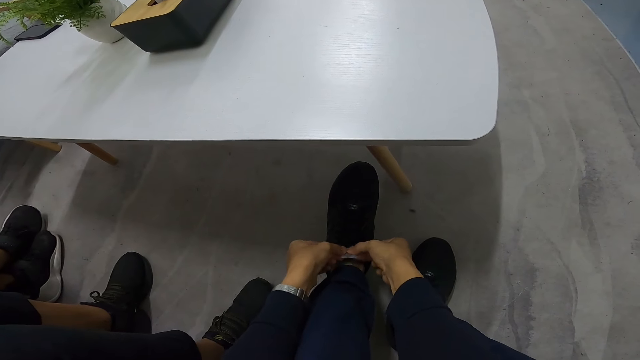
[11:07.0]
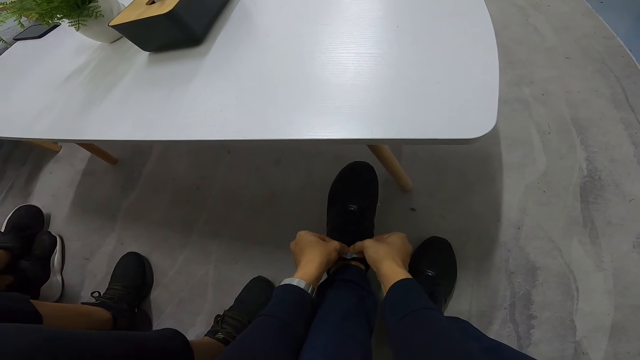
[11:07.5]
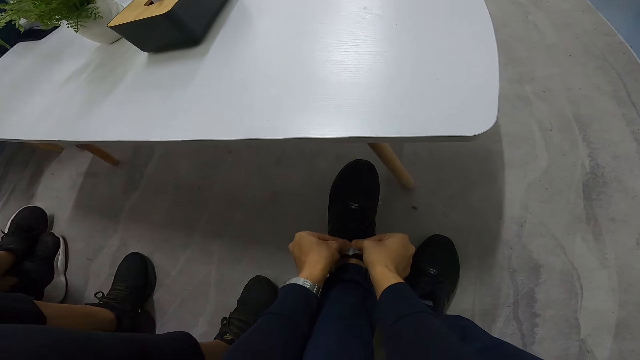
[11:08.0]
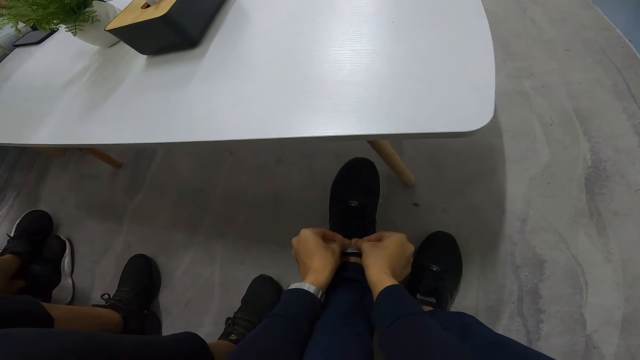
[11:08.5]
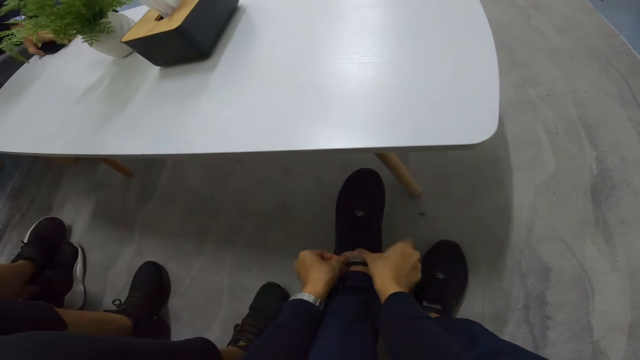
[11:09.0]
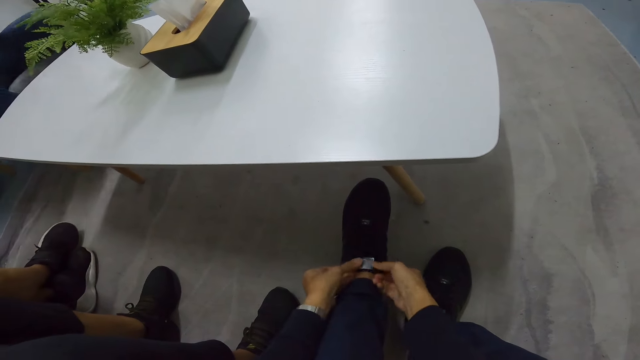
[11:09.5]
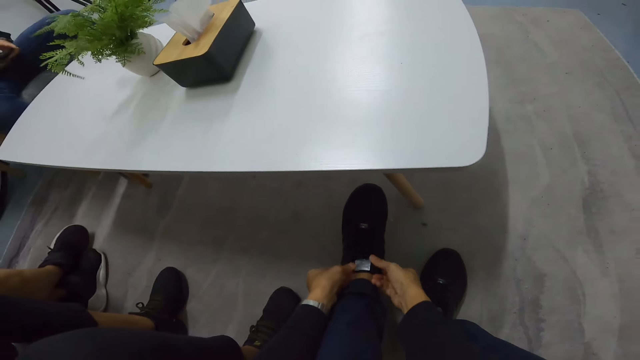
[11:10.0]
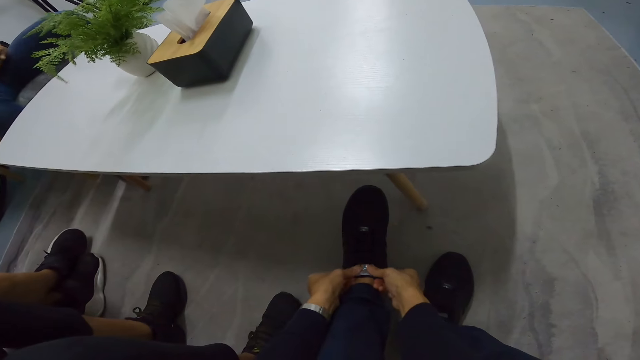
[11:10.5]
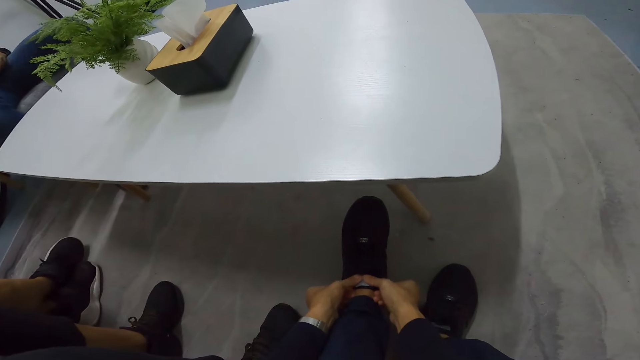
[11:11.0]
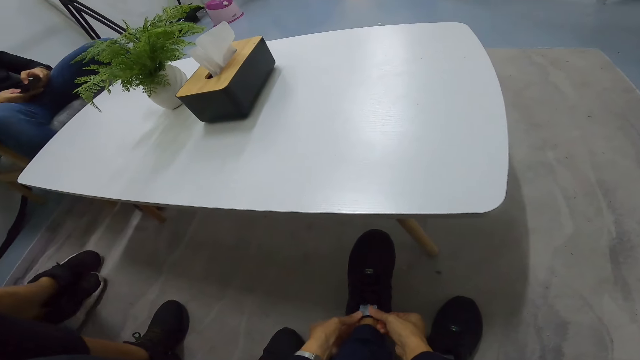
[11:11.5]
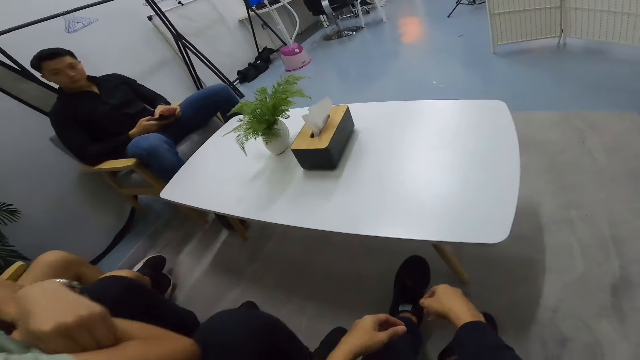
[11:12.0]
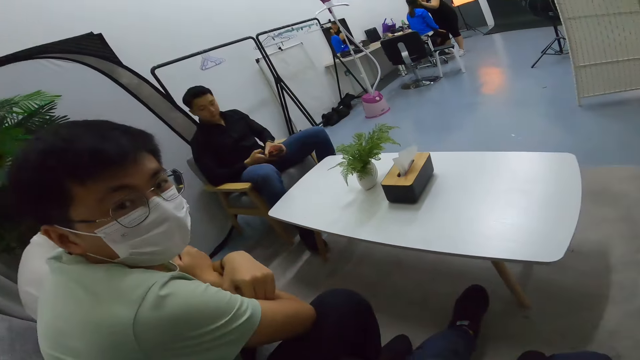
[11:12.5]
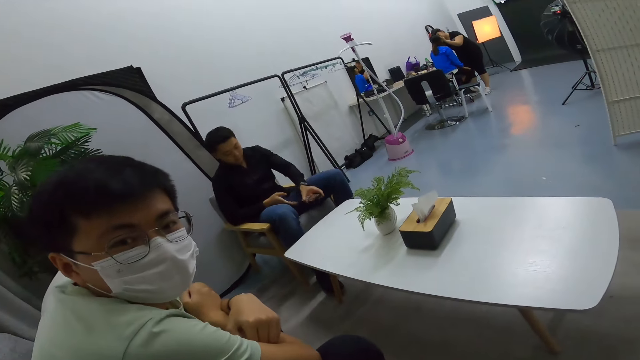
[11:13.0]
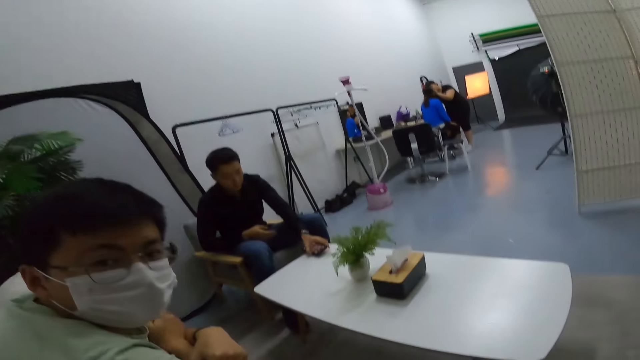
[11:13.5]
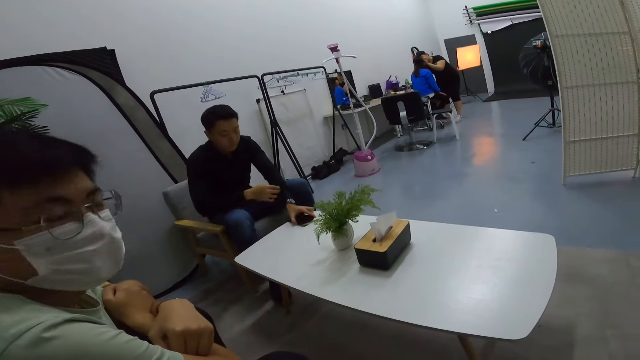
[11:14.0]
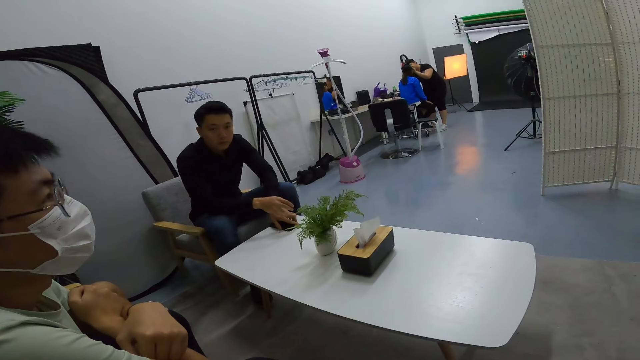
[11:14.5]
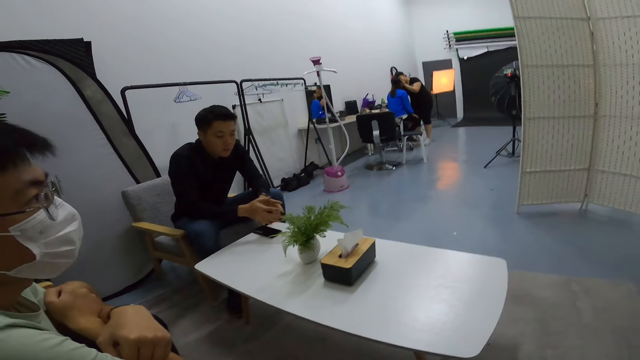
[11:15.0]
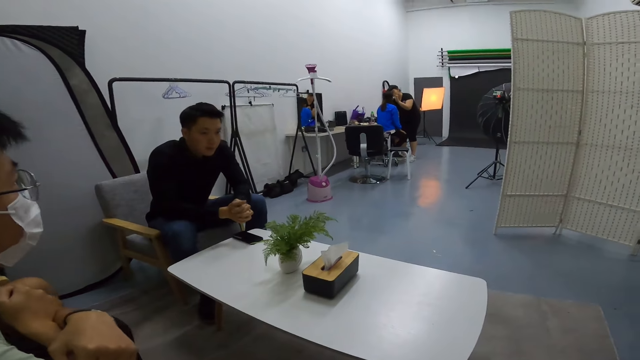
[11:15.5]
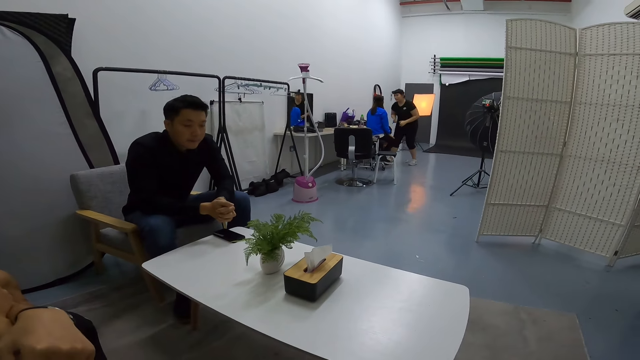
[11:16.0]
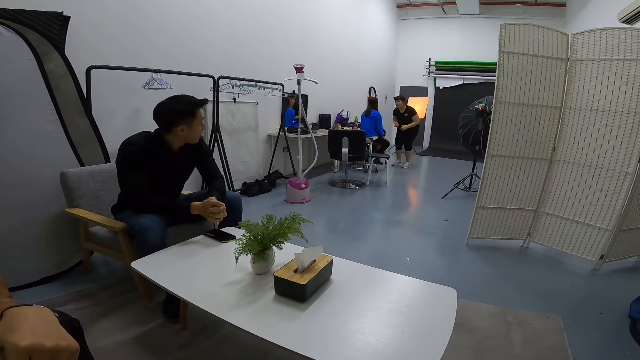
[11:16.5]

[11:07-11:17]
A man talks to the camera wearer. The man puts his phone on the table.

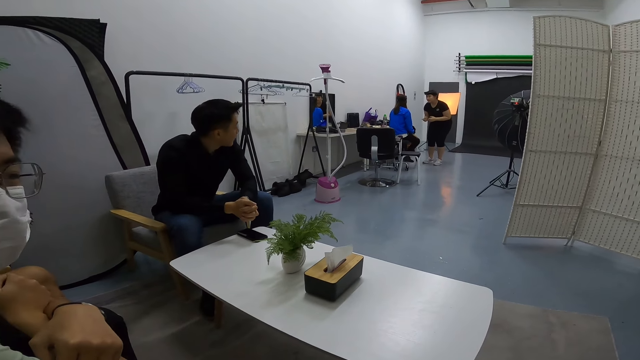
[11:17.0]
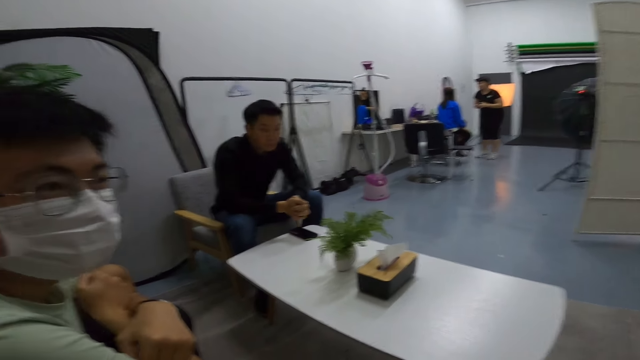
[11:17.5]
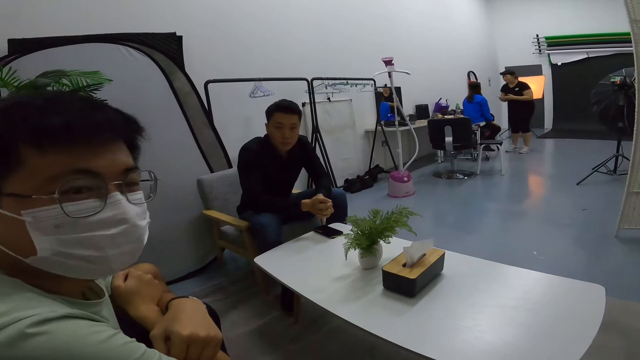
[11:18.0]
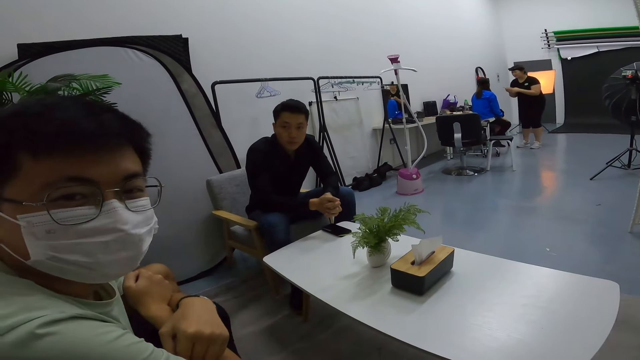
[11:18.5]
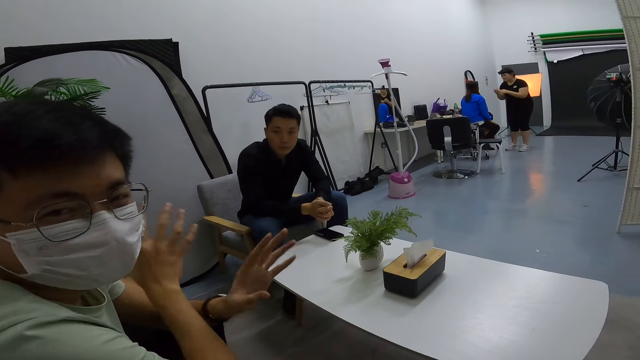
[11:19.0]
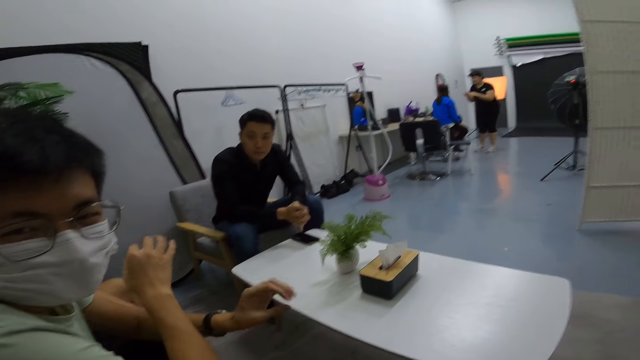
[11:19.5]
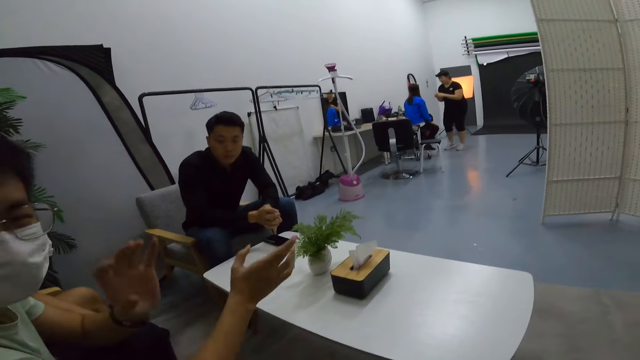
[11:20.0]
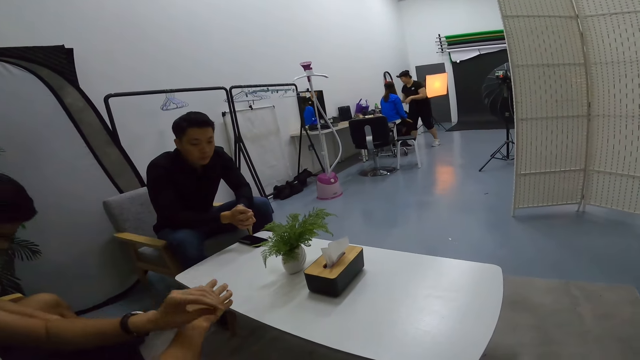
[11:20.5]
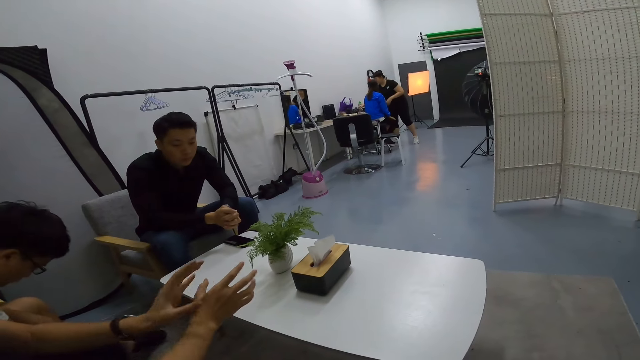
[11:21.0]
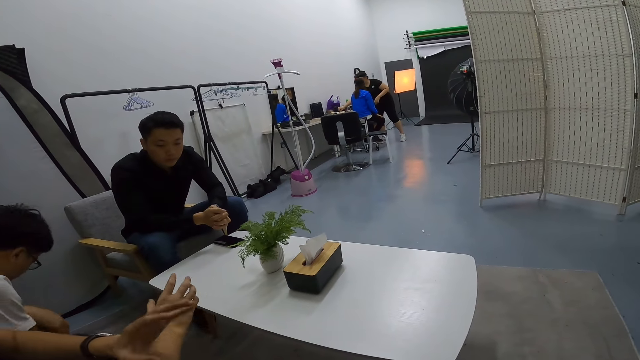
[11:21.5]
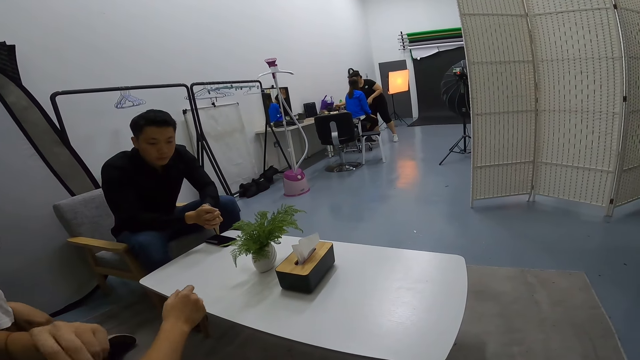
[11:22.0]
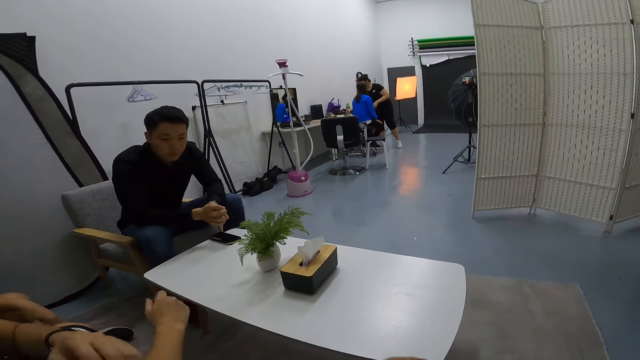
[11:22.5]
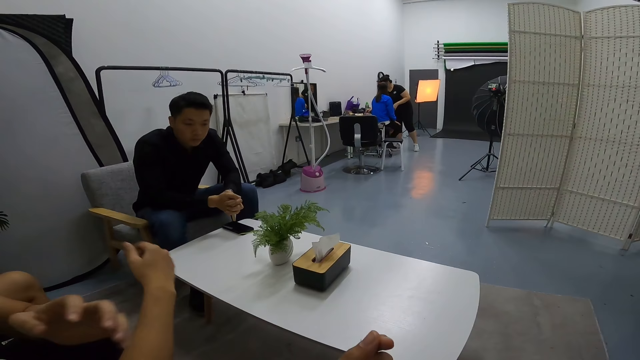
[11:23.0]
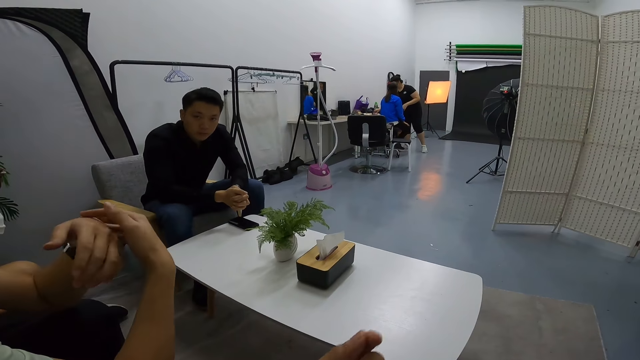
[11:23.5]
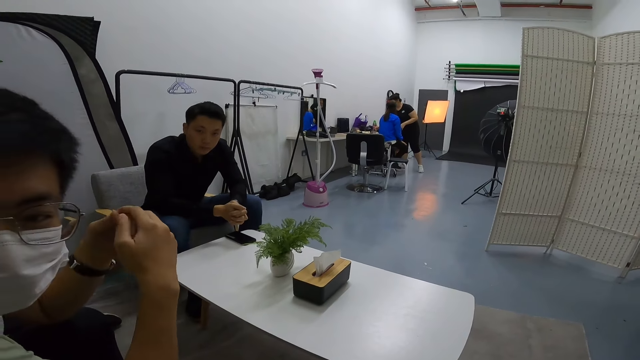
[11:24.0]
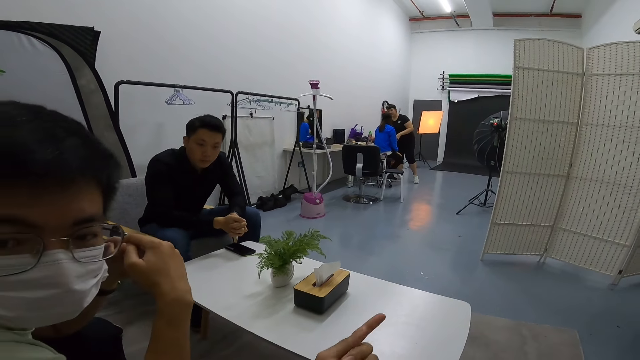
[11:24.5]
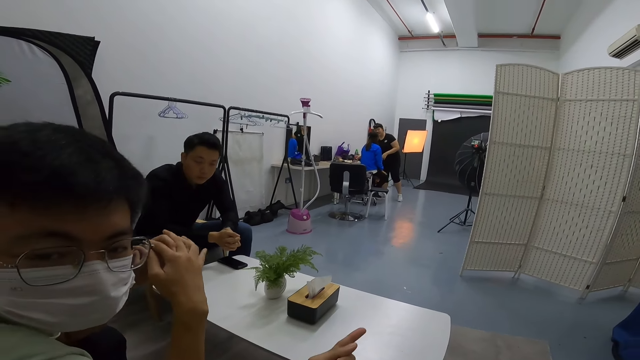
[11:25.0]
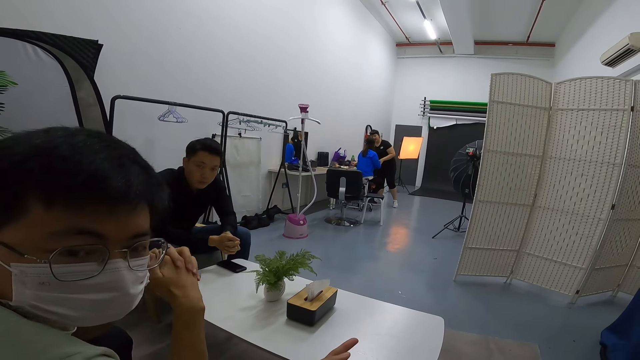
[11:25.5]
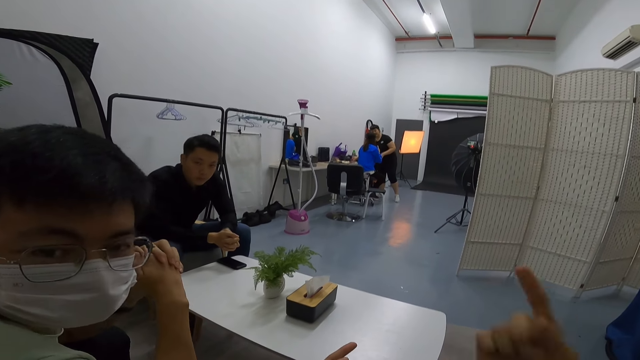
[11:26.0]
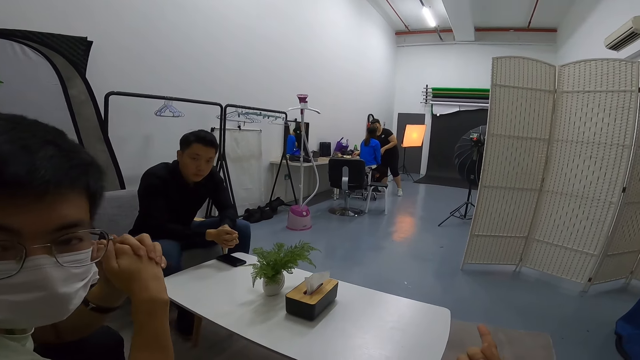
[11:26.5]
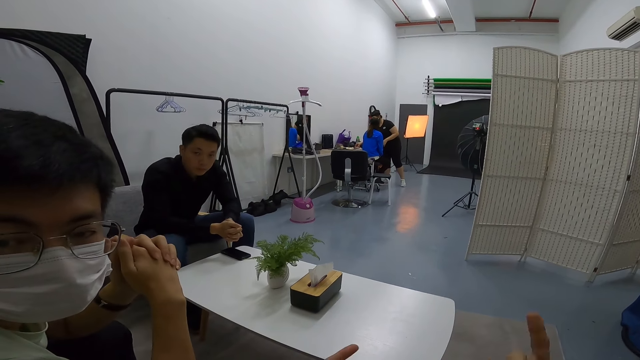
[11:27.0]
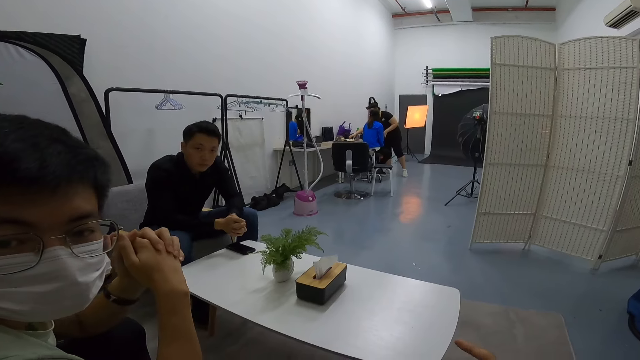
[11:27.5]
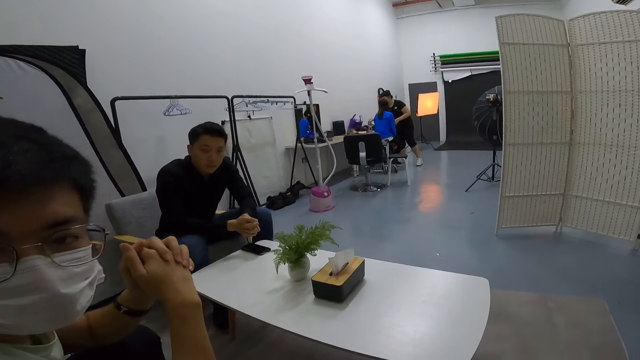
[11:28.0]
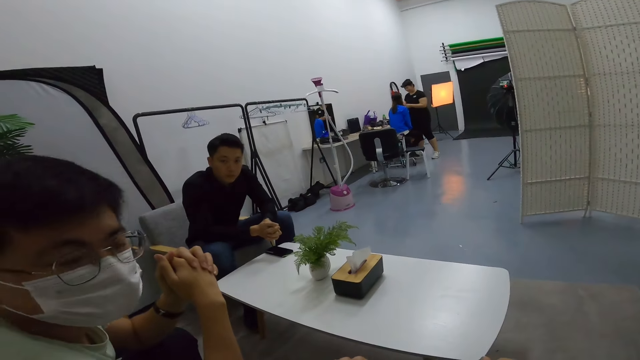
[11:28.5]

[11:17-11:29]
A man gestures while talking to the camera wearer.
